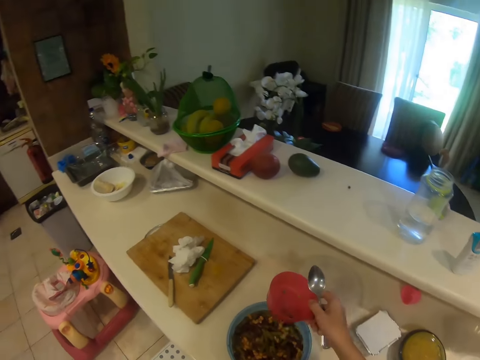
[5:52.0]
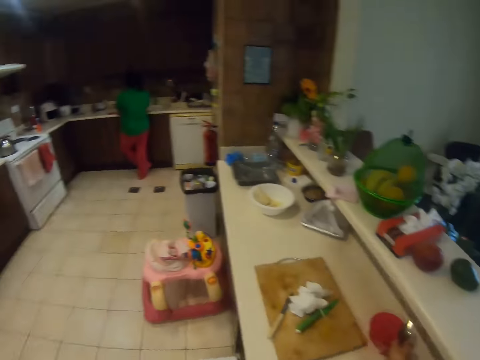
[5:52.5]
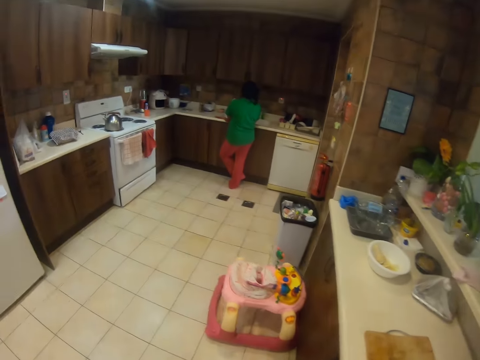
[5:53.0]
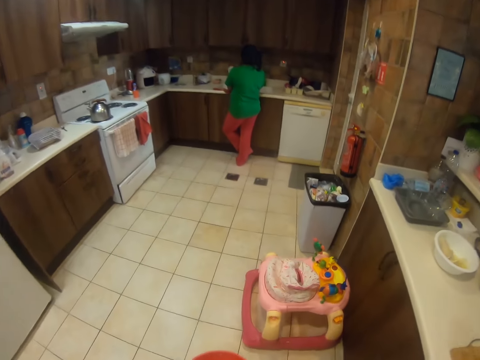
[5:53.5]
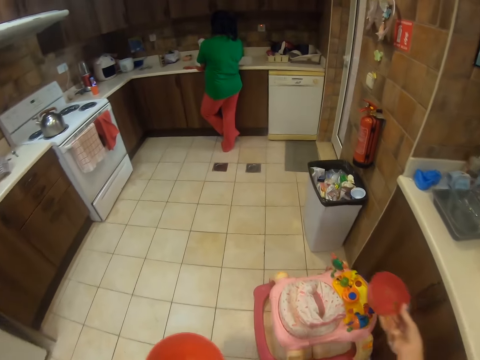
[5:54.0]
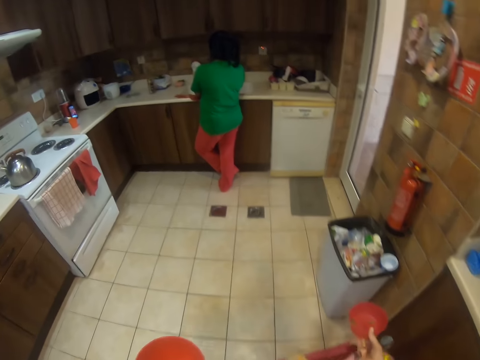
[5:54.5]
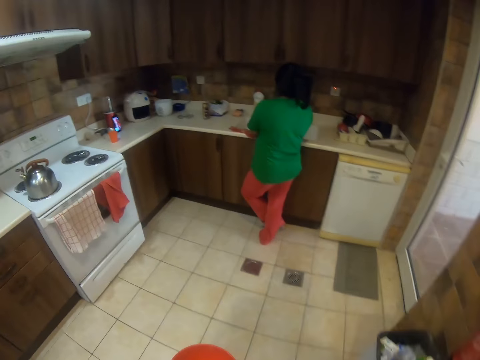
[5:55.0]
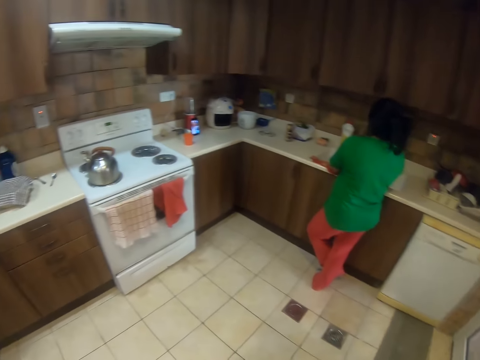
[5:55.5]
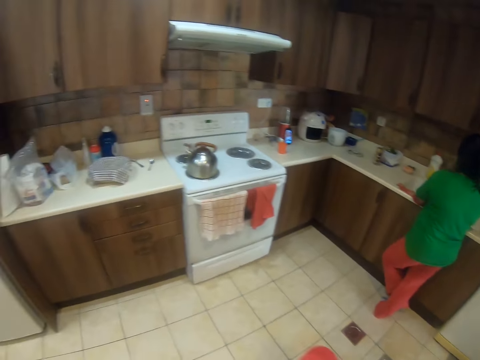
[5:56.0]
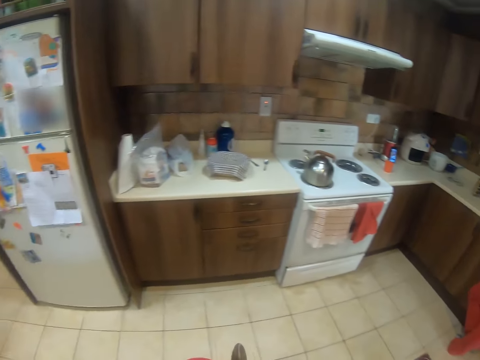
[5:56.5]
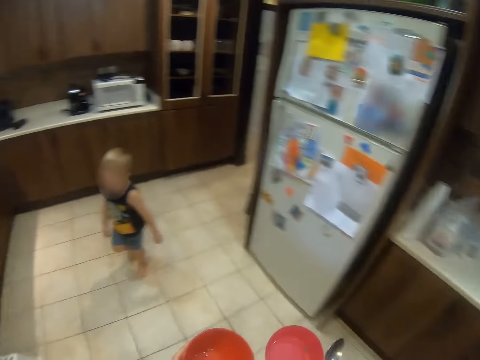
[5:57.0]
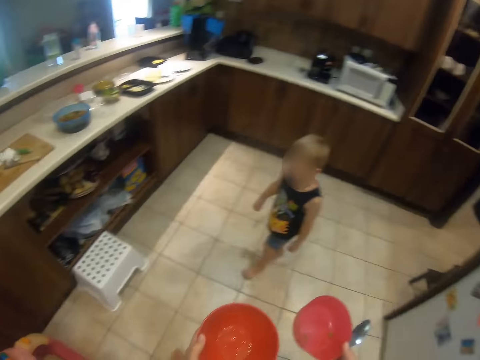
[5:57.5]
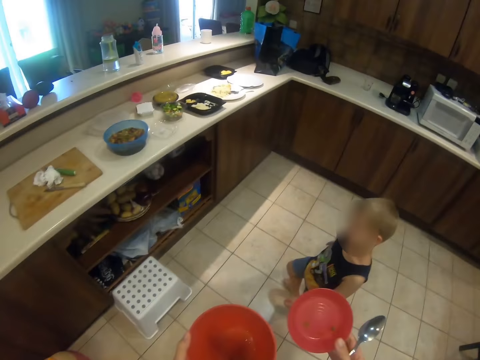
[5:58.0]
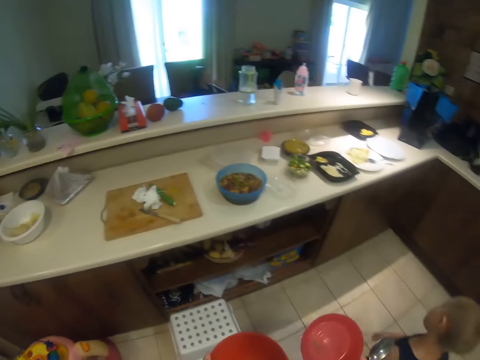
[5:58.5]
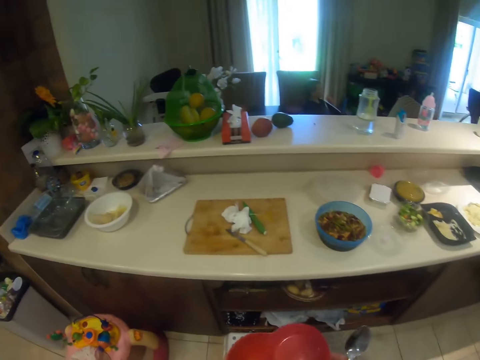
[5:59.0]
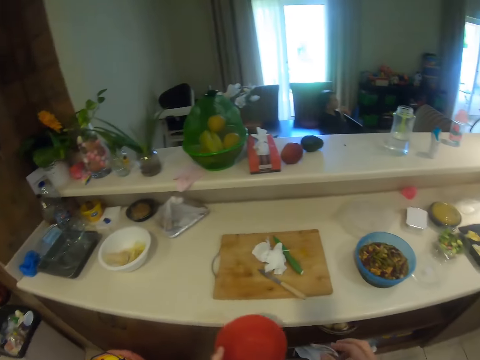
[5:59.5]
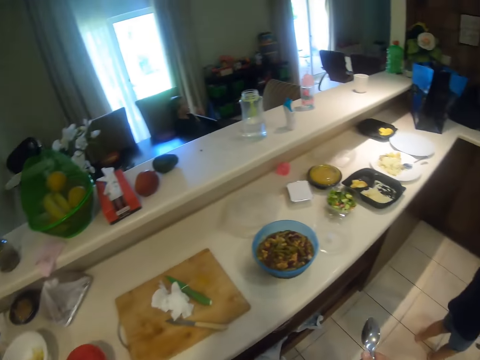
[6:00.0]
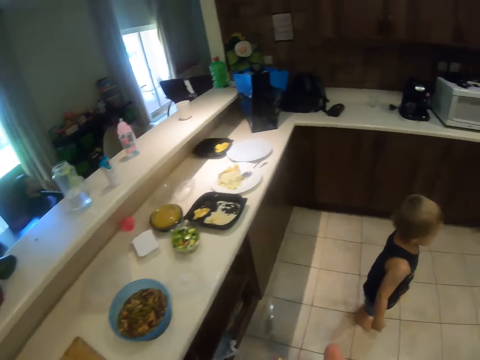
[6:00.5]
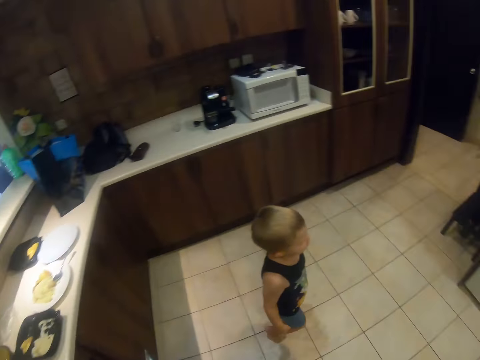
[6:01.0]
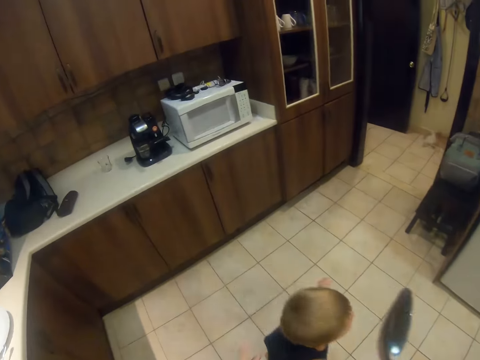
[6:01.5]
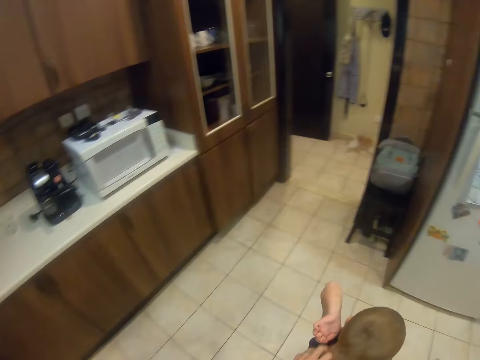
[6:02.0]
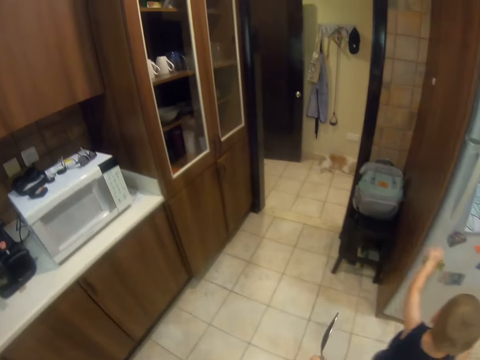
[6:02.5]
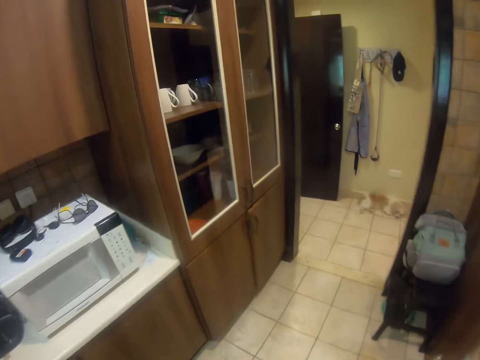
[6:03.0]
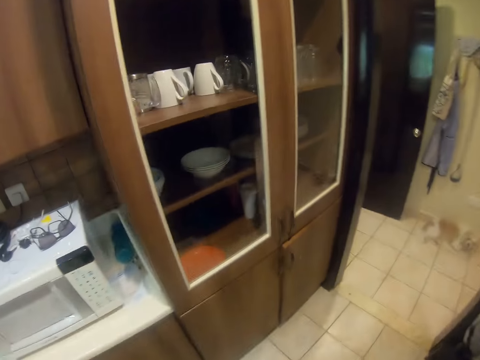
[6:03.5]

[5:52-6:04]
The camera wearer carries the bowls. They put the container down. They walk. They look at a kid. They place the bowls on the table. They look at the kid walking towards the fridge.

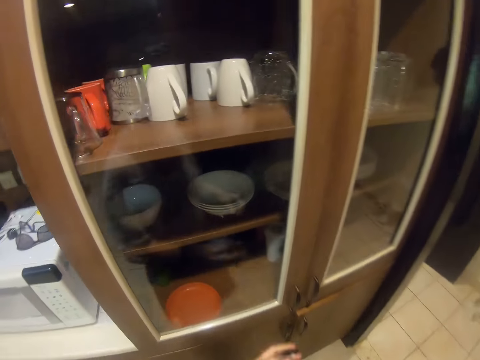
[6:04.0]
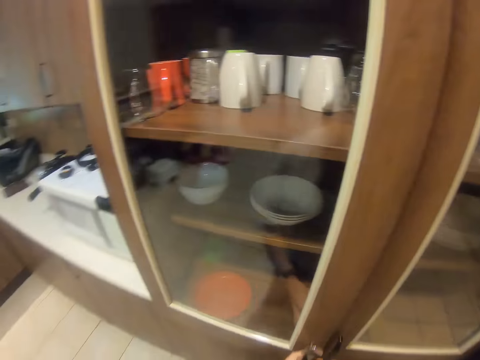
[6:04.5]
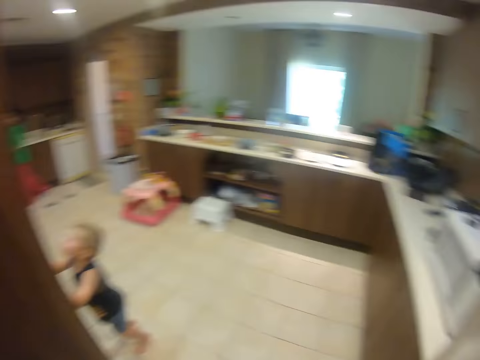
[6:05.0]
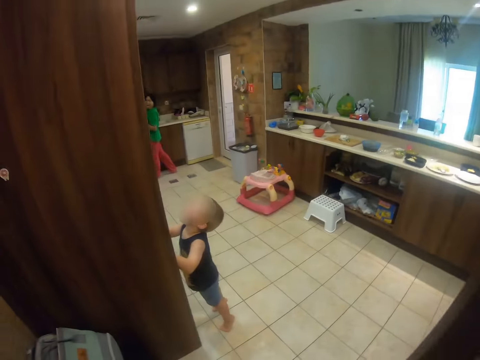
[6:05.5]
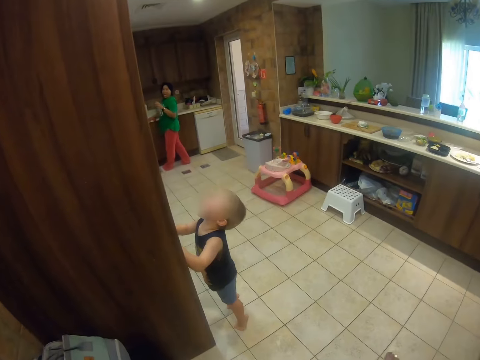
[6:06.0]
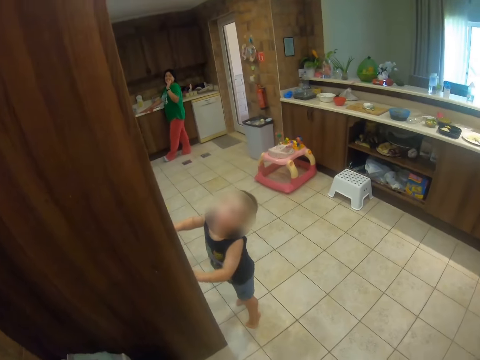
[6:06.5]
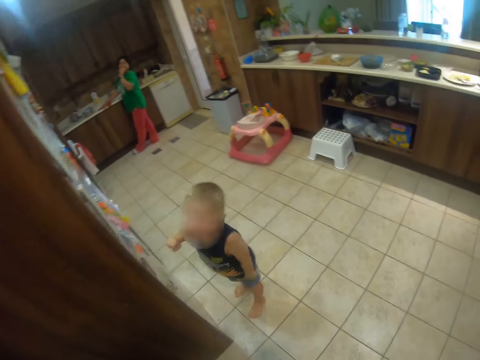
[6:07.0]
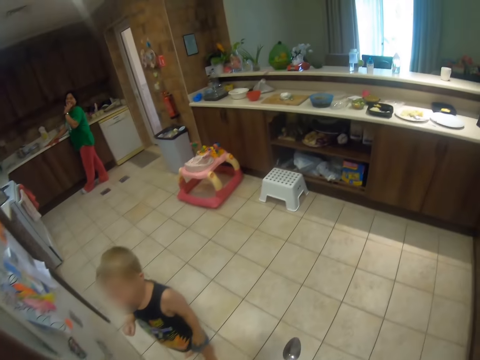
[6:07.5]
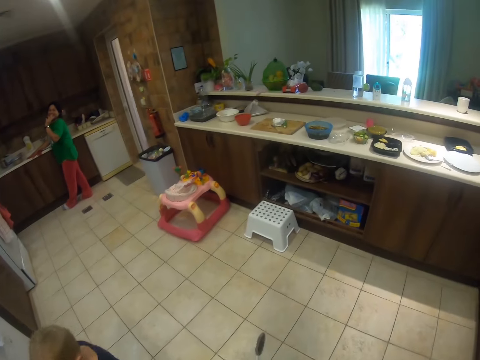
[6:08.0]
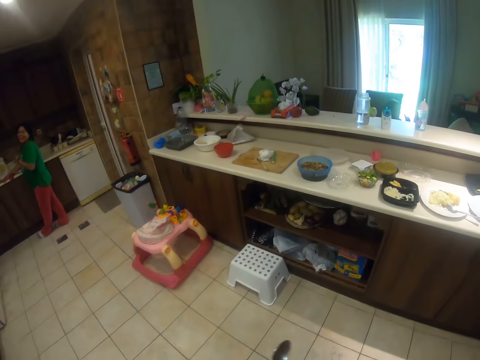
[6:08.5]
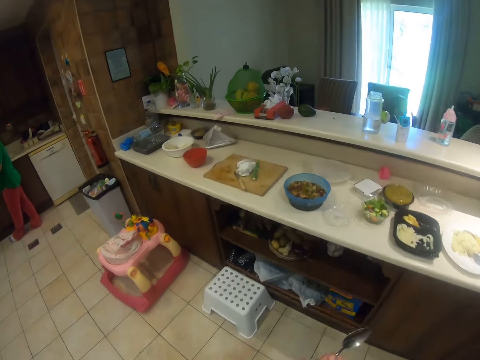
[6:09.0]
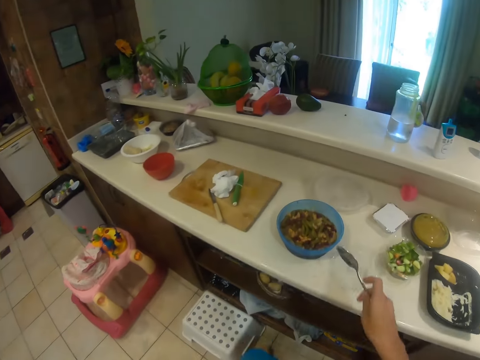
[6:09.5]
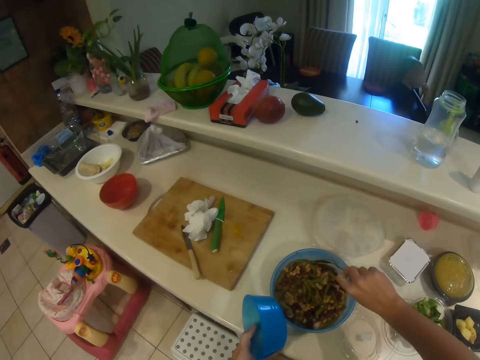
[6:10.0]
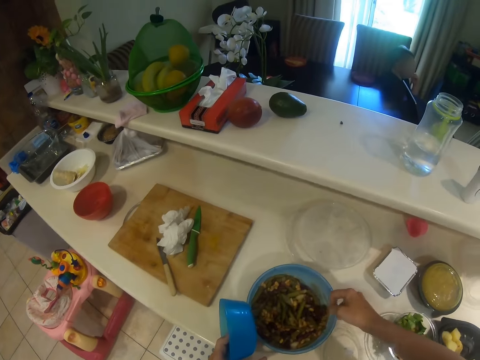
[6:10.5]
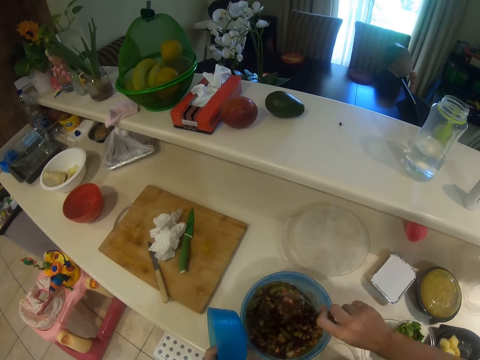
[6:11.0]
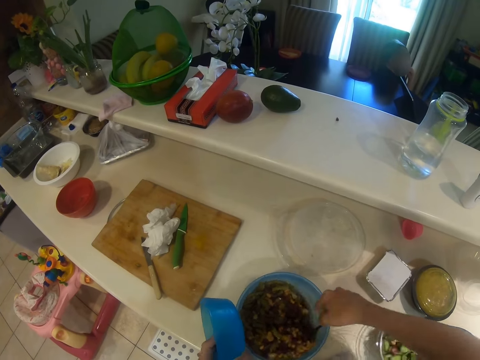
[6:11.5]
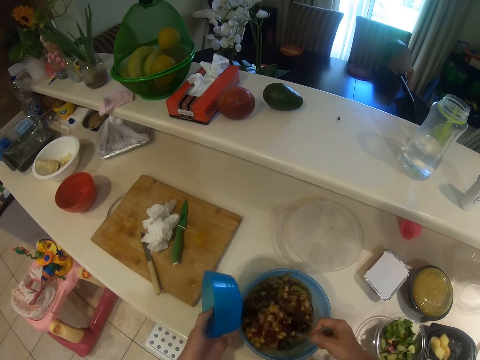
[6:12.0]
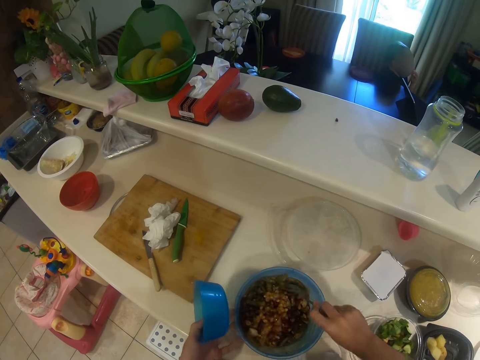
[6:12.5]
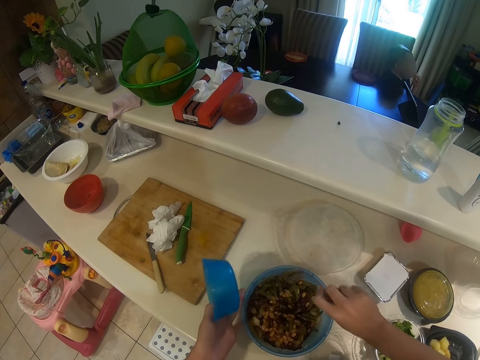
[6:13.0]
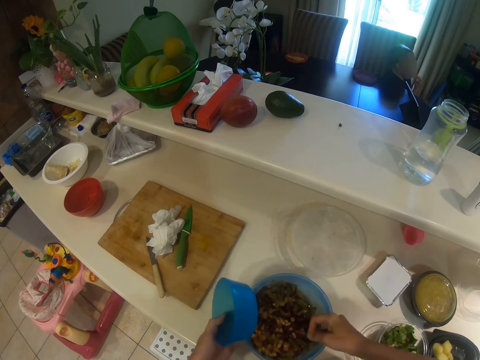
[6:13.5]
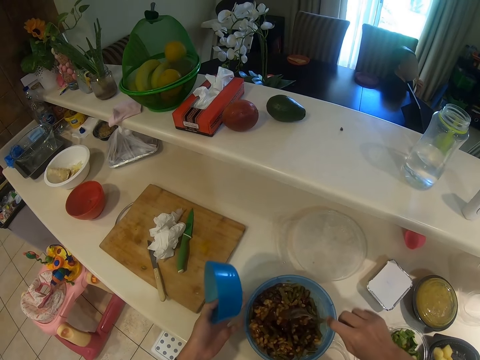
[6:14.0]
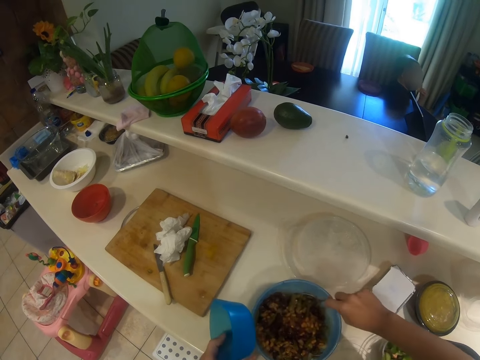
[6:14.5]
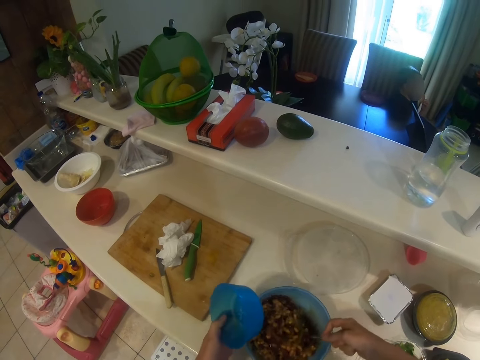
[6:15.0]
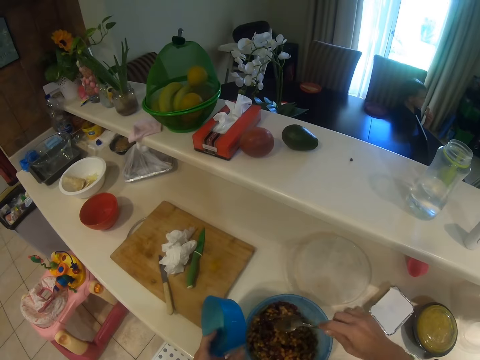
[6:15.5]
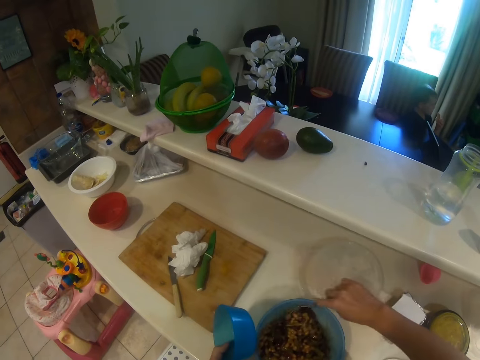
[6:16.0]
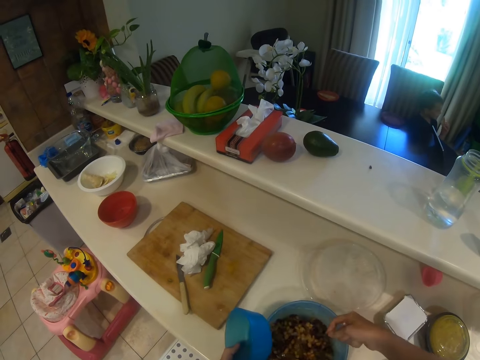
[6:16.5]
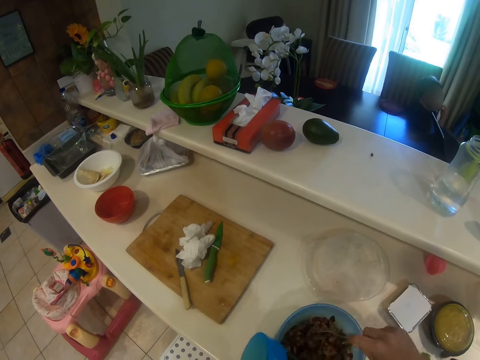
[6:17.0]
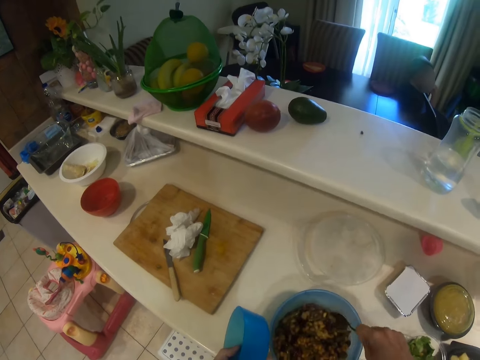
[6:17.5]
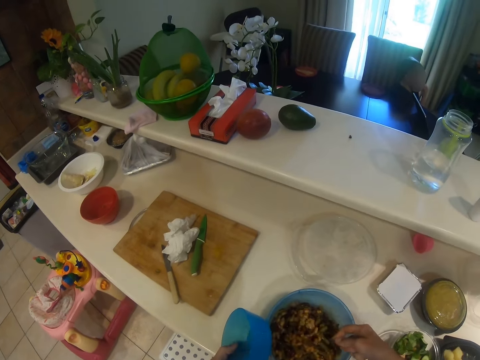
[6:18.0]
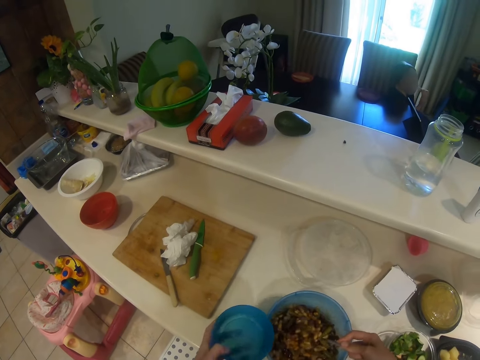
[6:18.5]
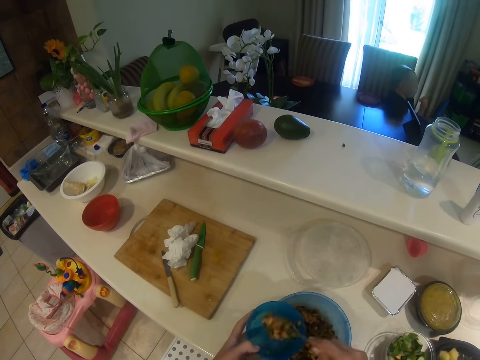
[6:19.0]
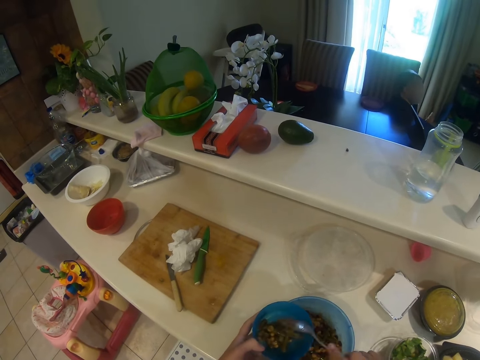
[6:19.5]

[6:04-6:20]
The camera wearer talks. They walk towards the cupboard. They open the cabinet. They talk to a woman. The woman talks. The camera wearer walks. They mix something with a spoon. They talk. They put food in a small container.
